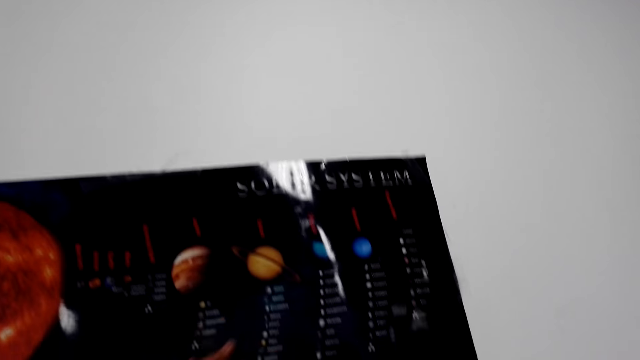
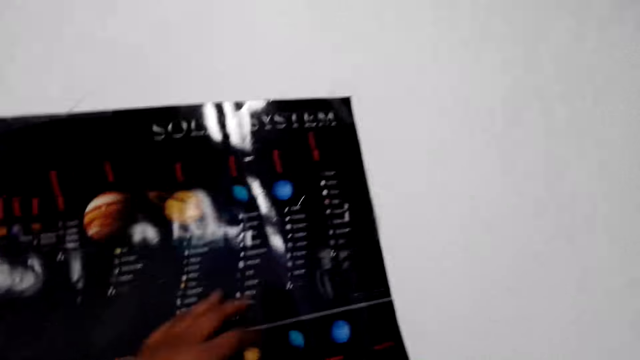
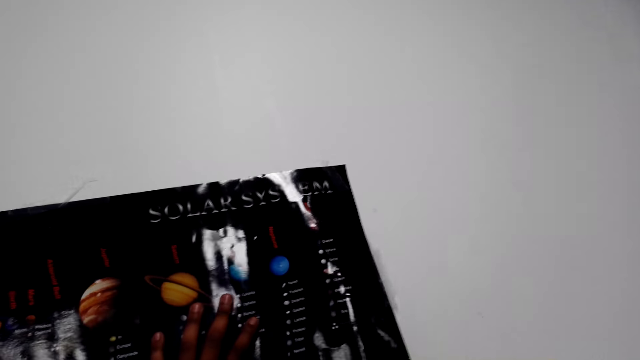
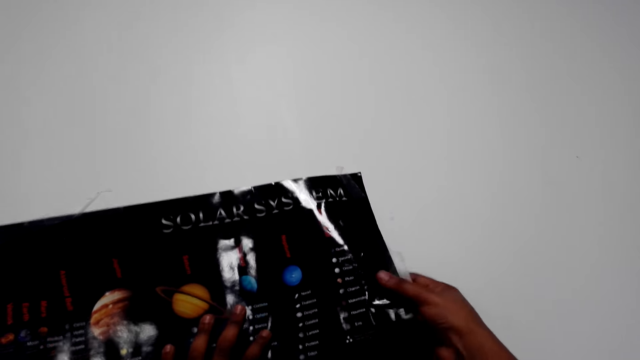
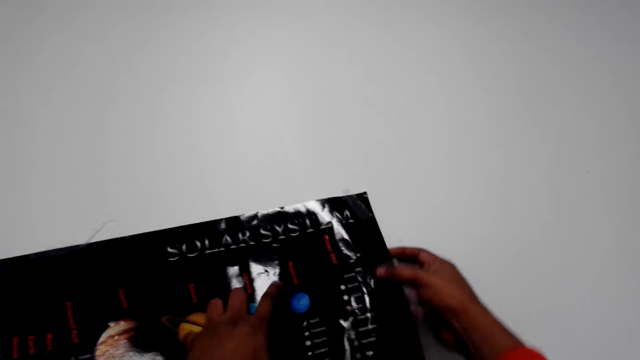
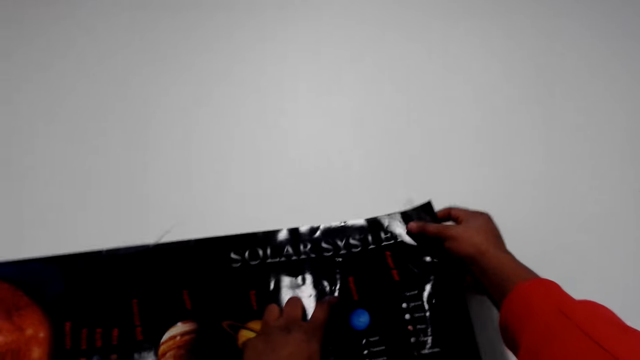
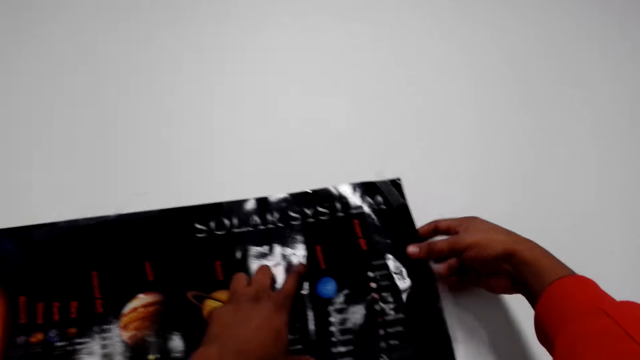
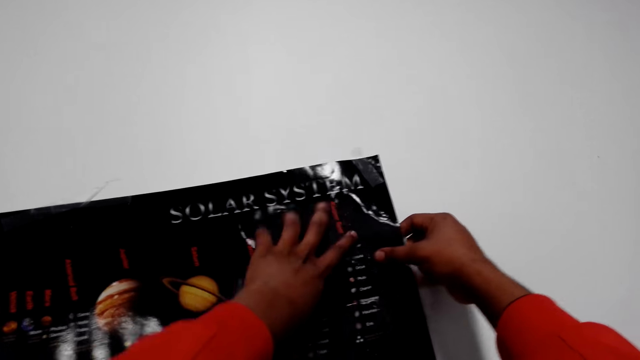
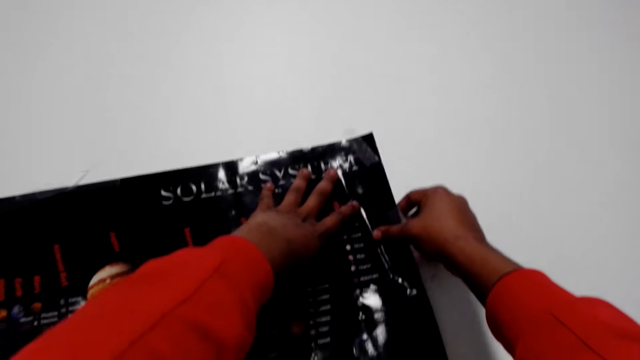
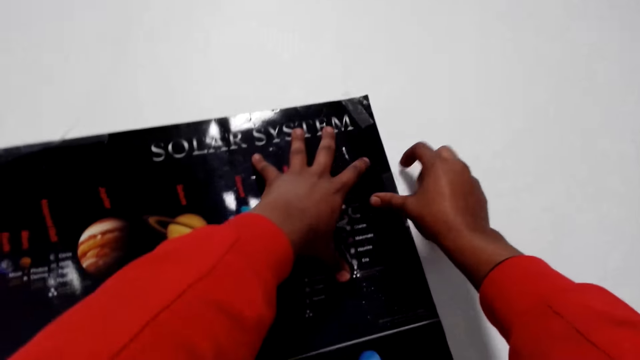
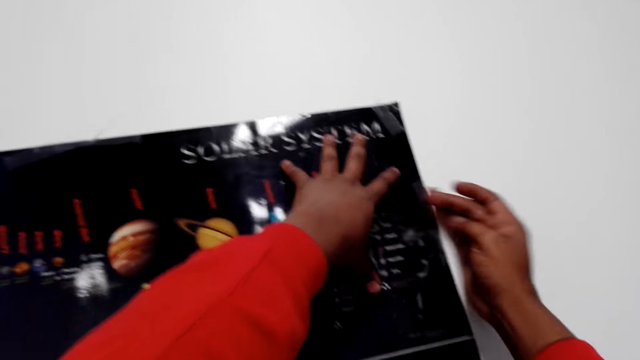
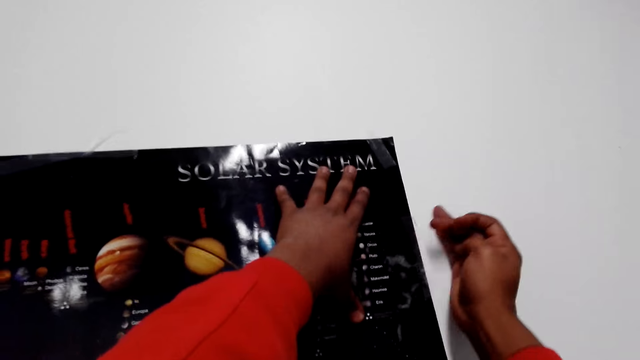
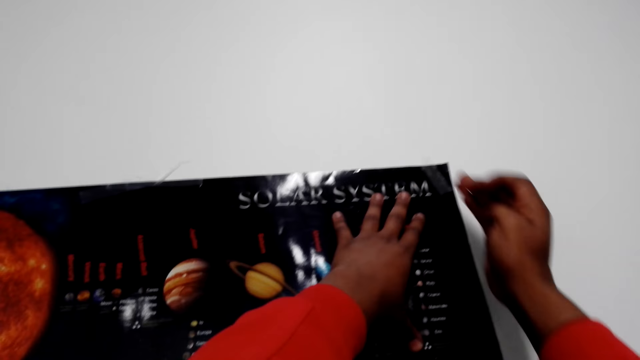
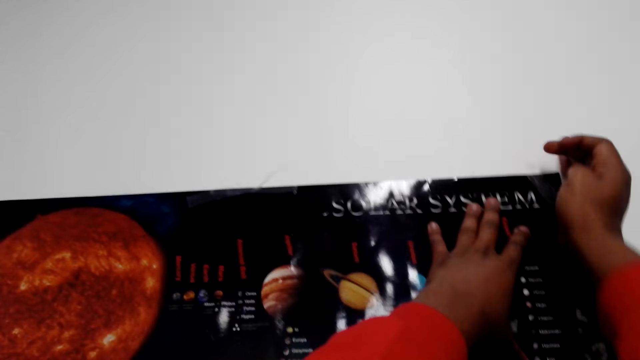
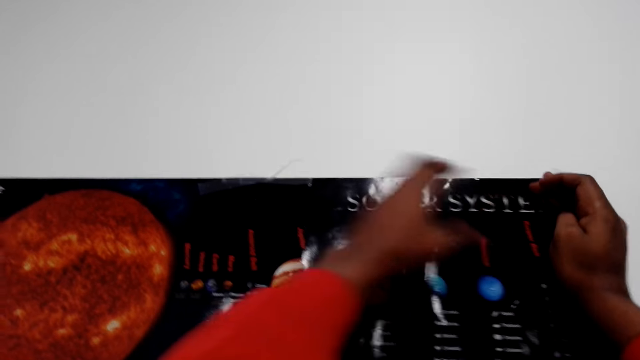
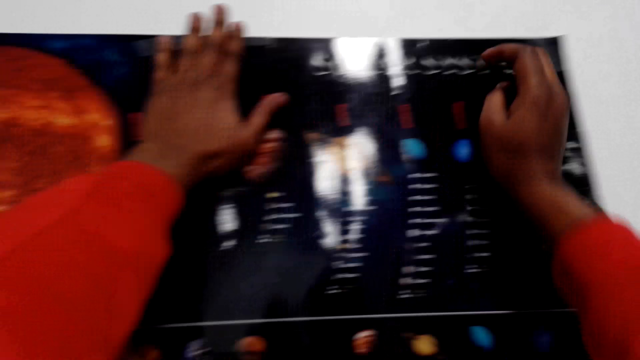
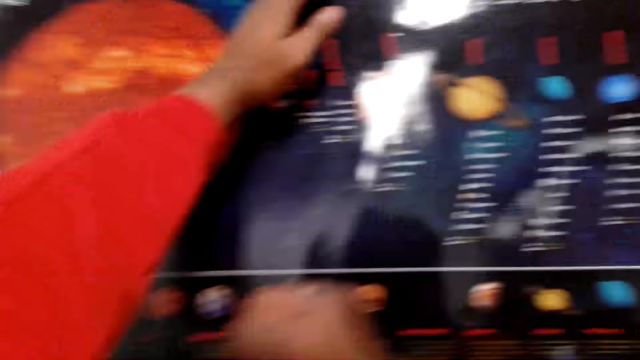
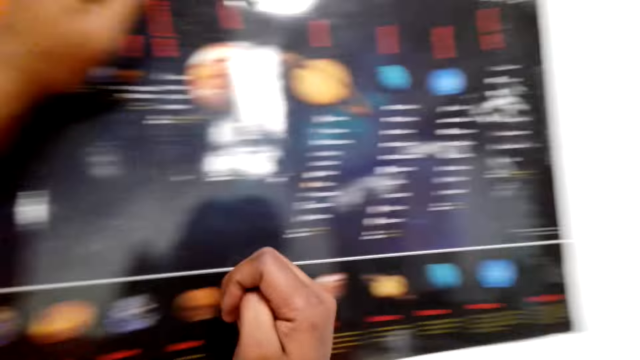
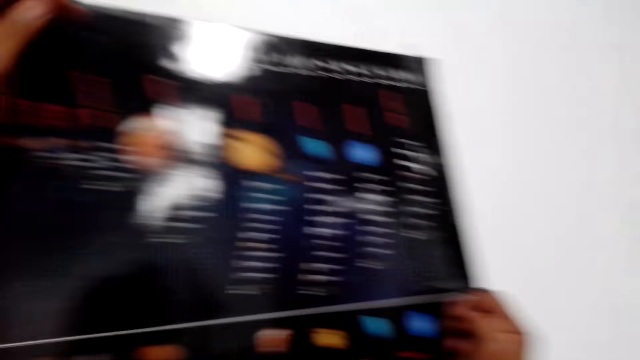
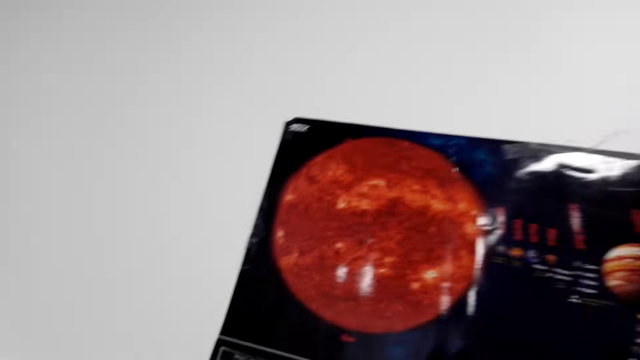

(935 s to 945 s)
The camera wearer removes the edges of the photo. They align the photo on the wall.

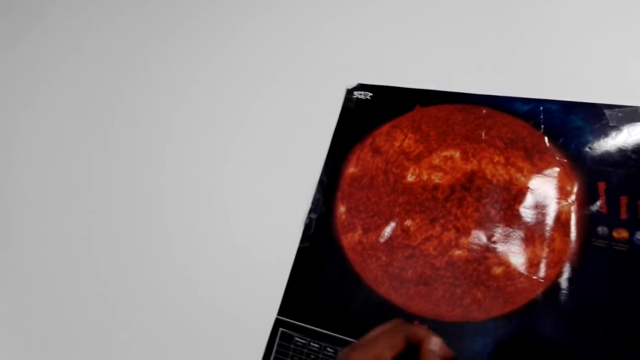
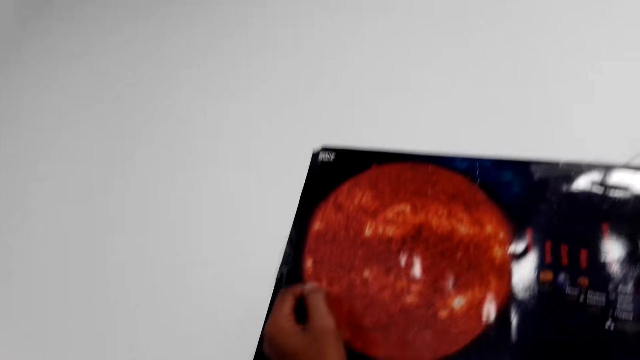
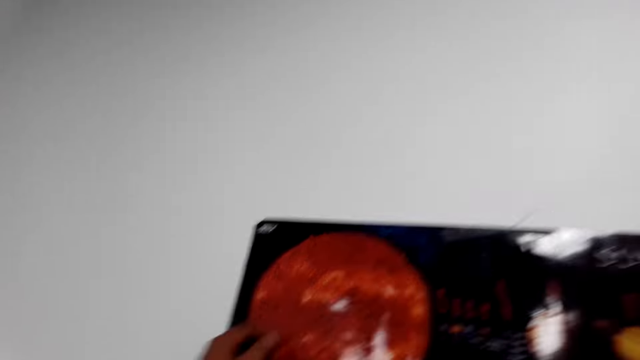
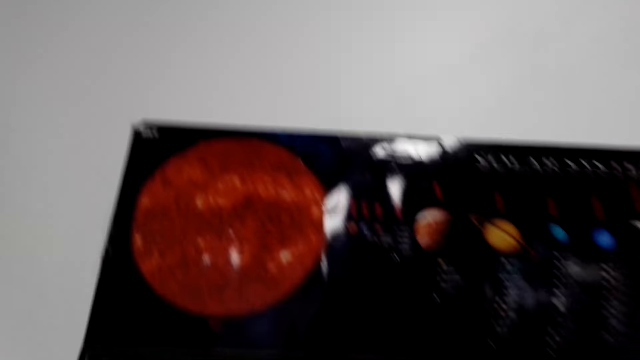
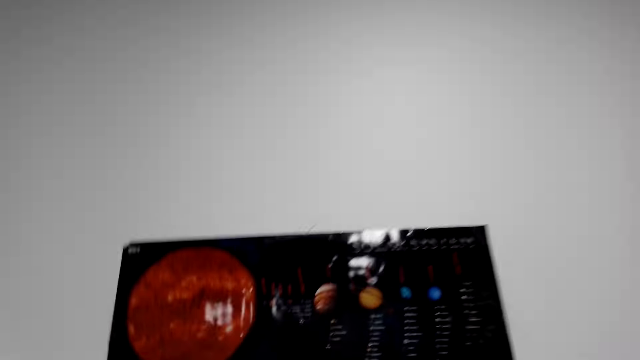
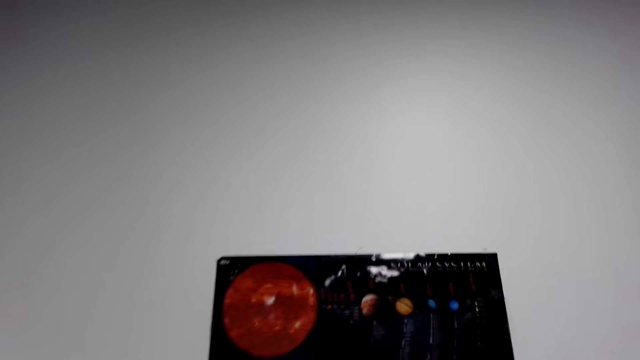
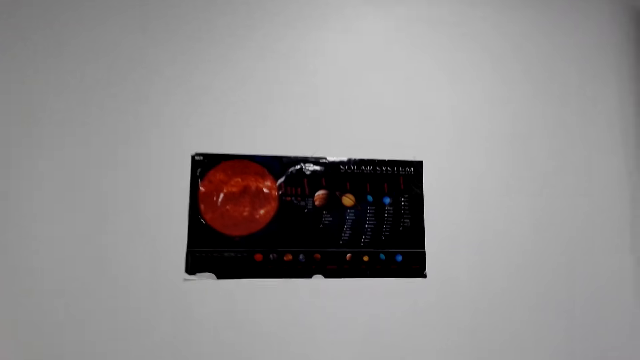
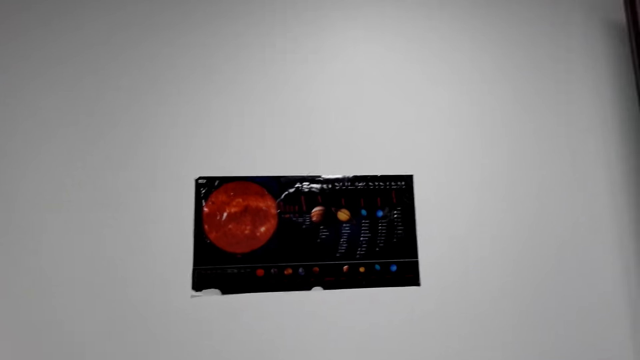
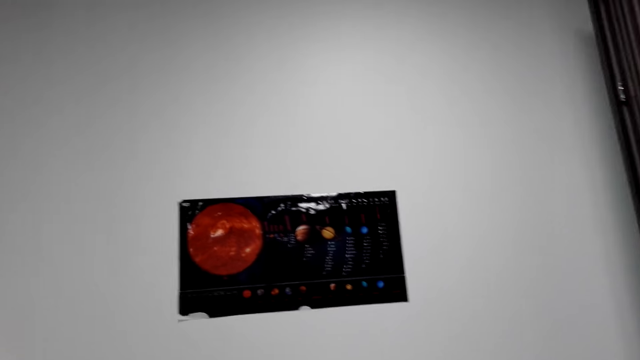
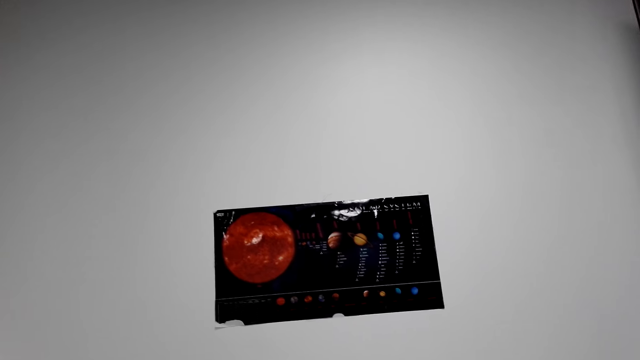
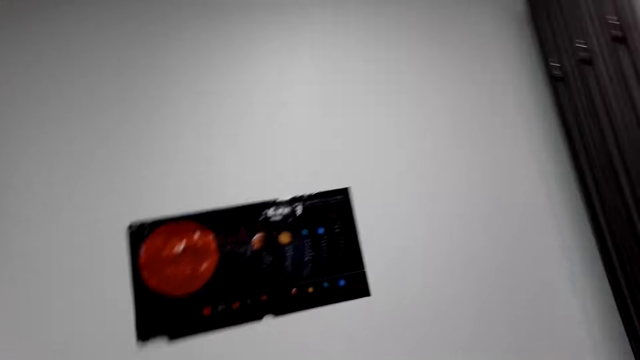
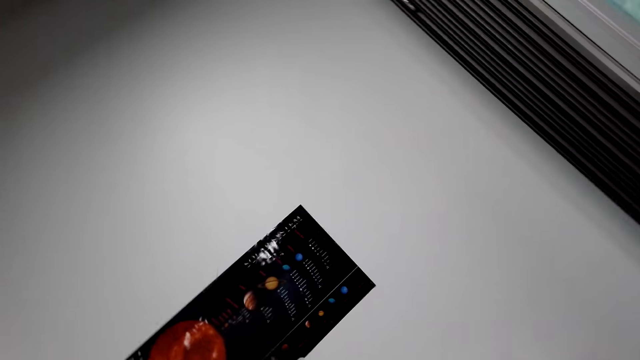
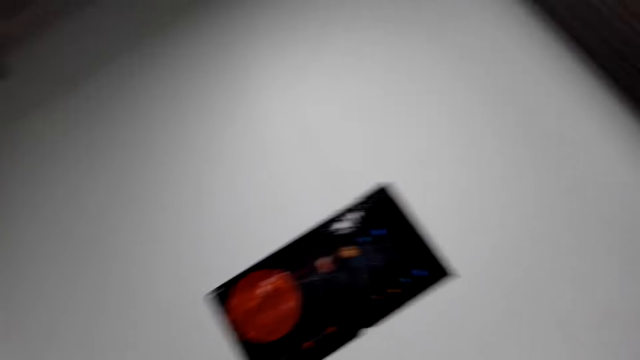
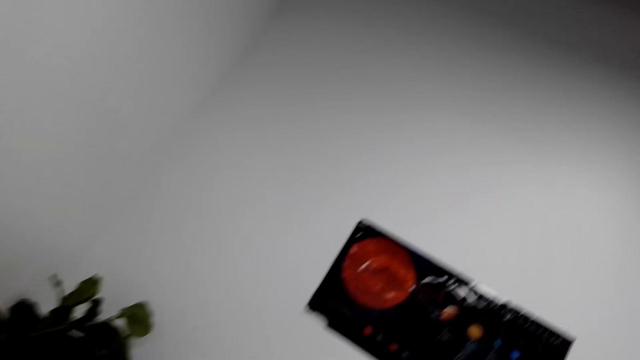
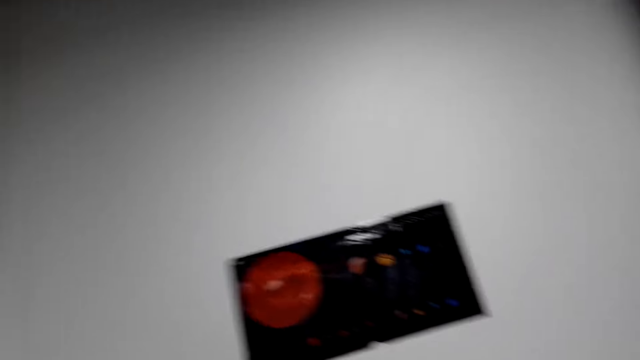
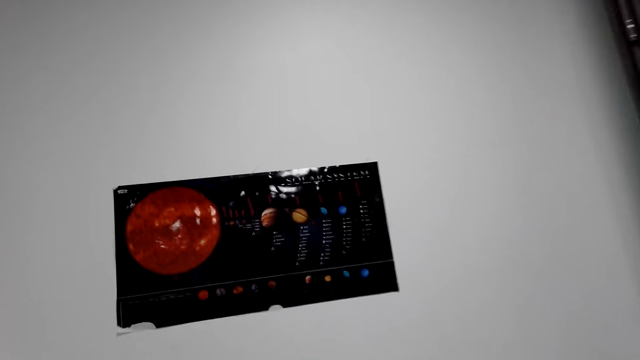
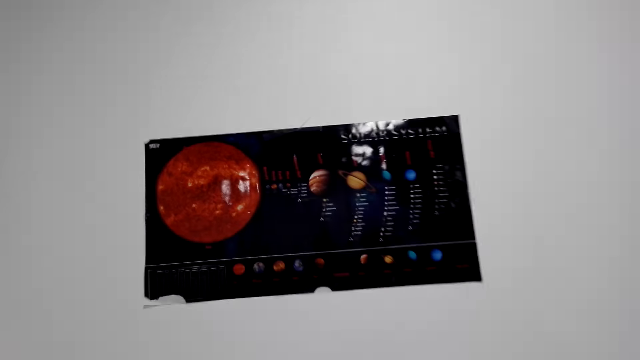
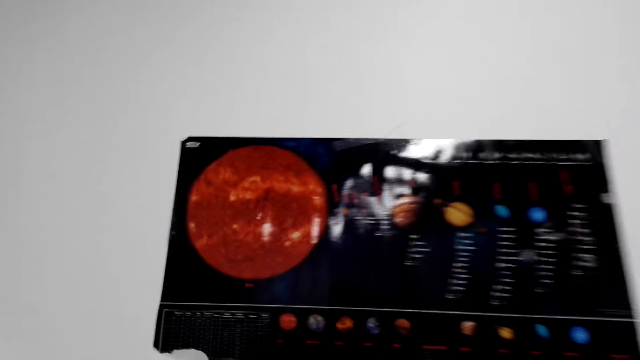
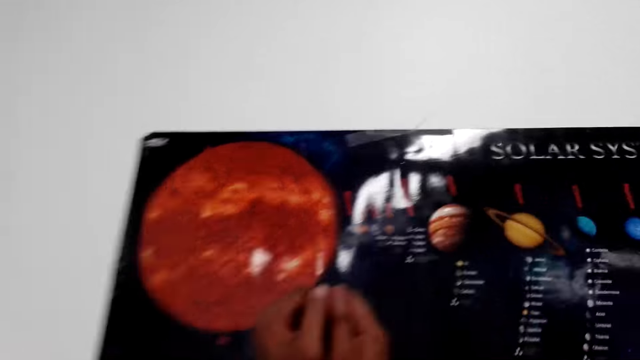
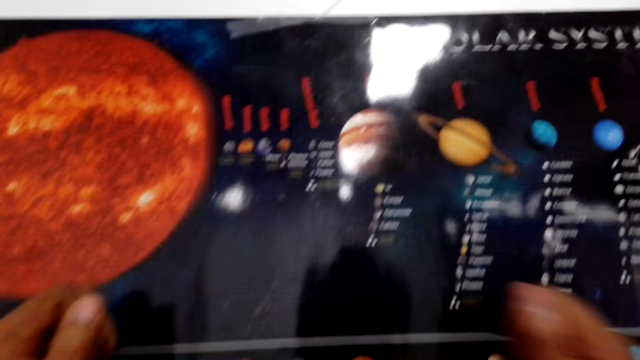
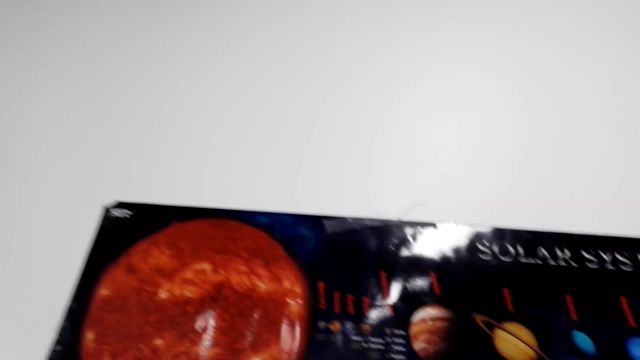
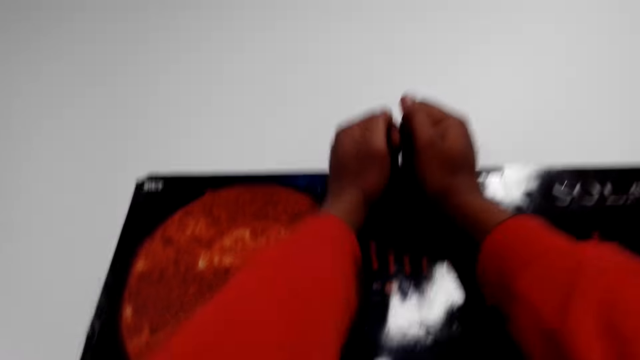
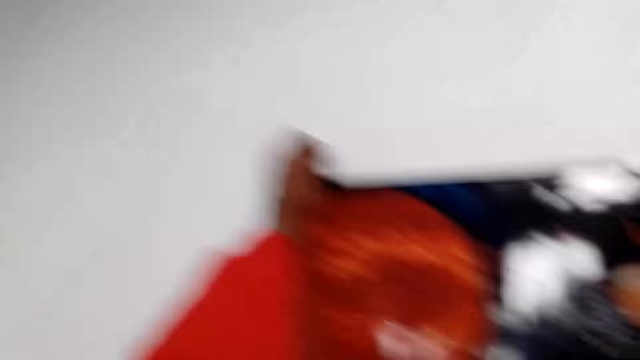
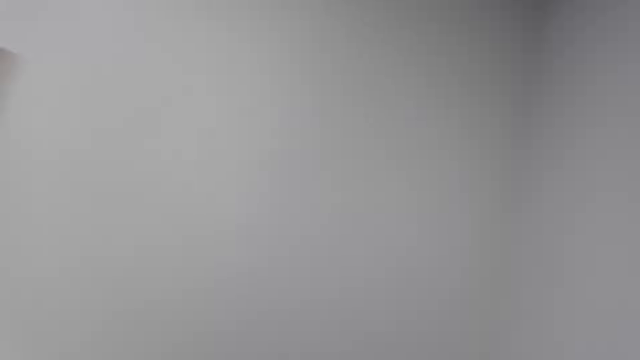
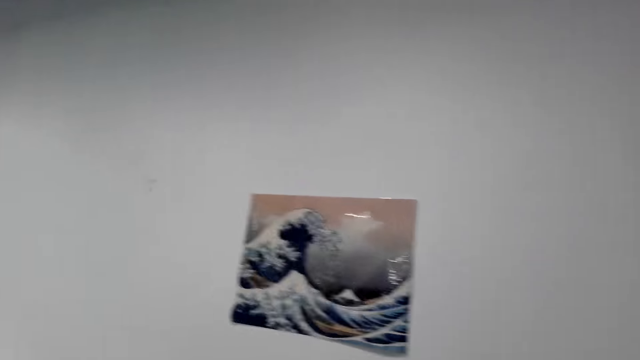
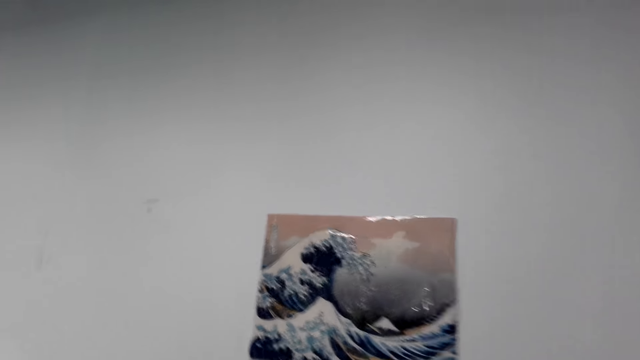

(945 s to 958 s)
The camera wearer moves backwards. They stare at the picture on the wall. They move forward towards the picture on the wall. They align the photo on the wall. They stick the picture on the wall. They look around the house.
